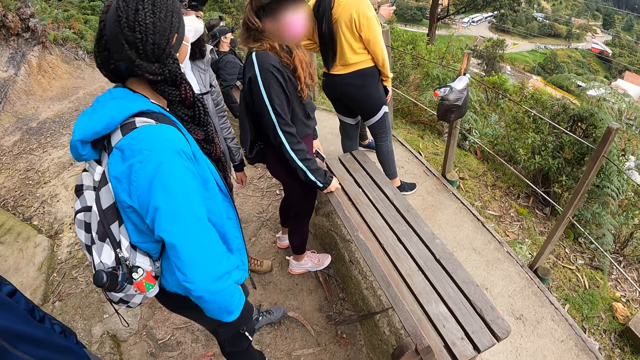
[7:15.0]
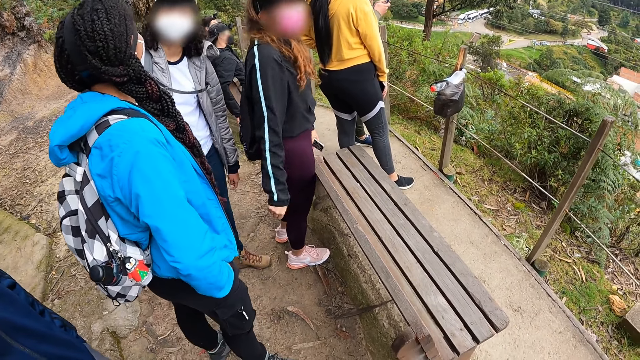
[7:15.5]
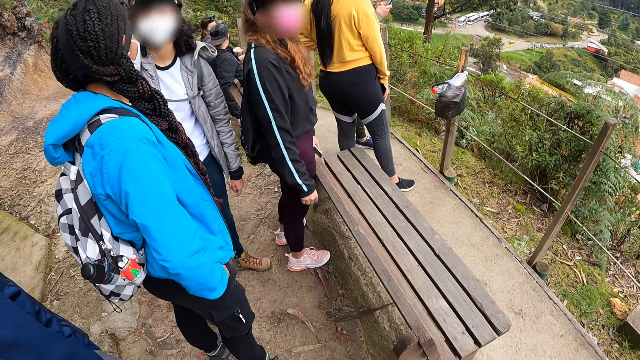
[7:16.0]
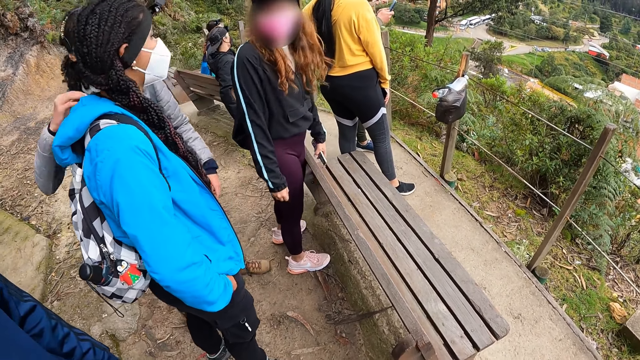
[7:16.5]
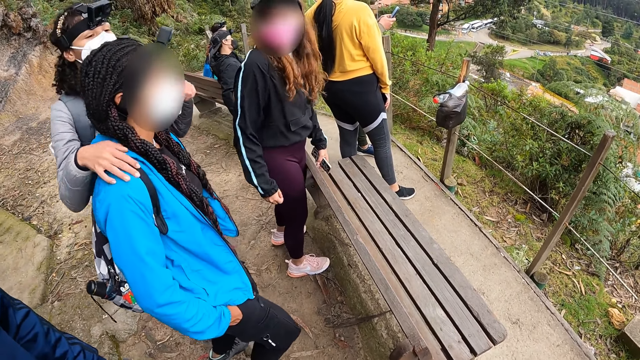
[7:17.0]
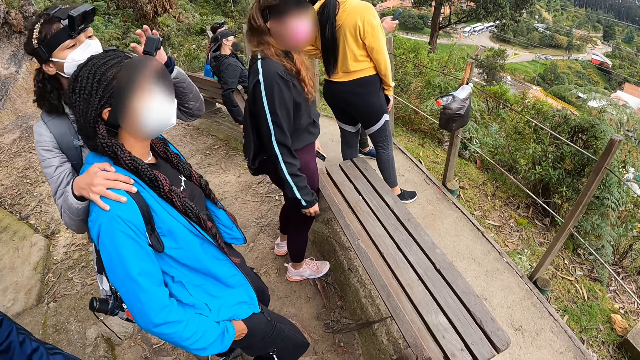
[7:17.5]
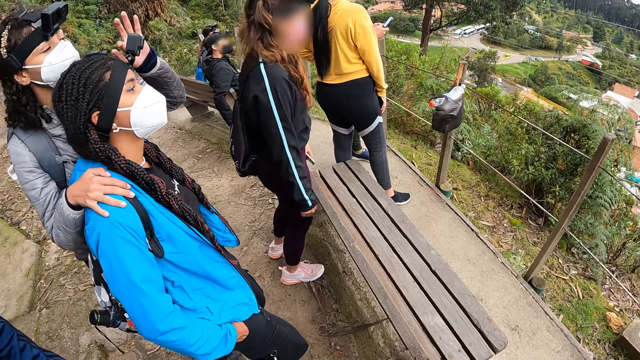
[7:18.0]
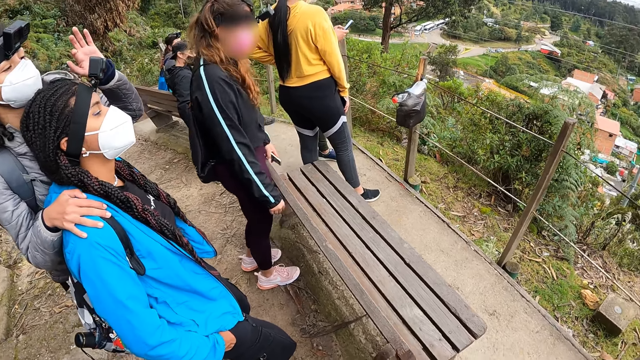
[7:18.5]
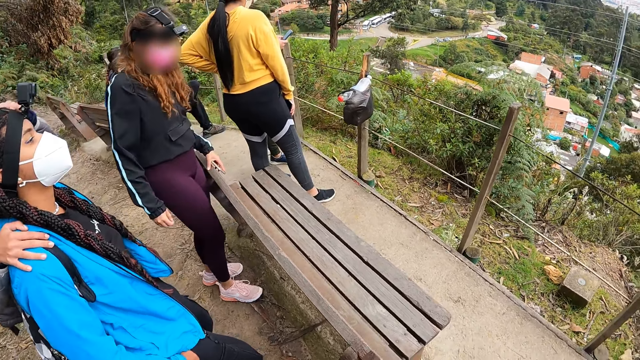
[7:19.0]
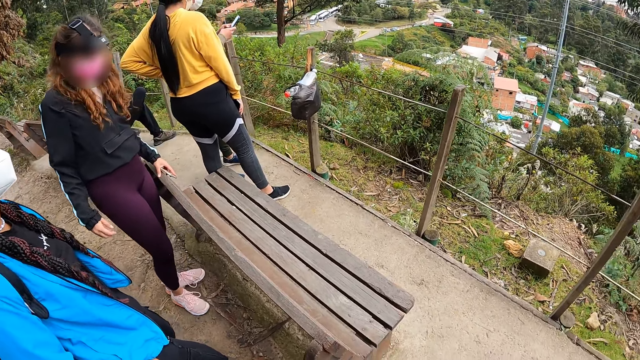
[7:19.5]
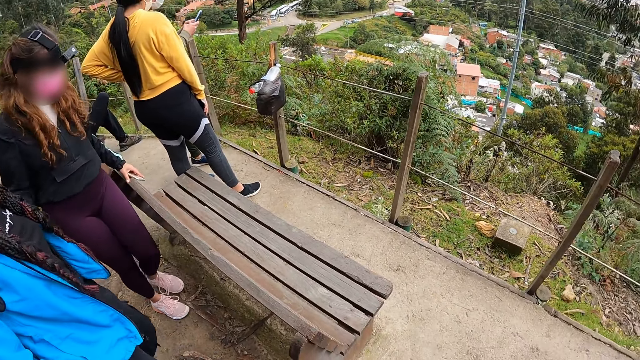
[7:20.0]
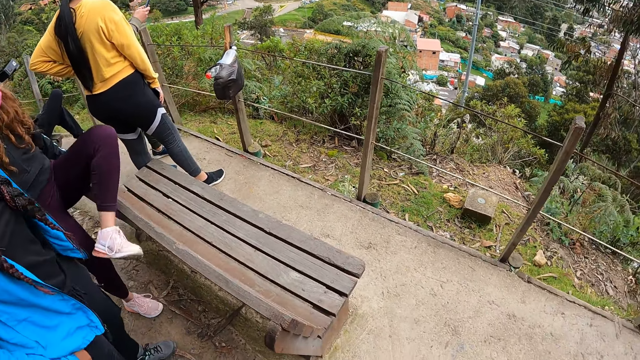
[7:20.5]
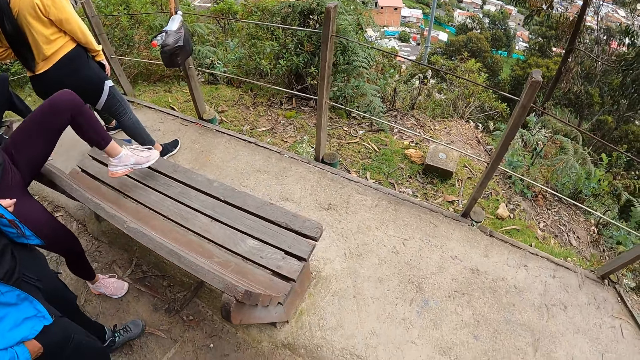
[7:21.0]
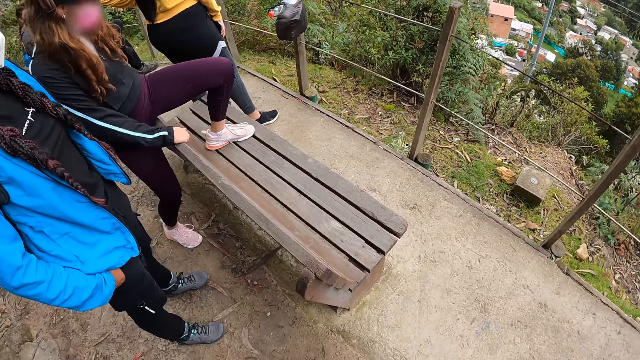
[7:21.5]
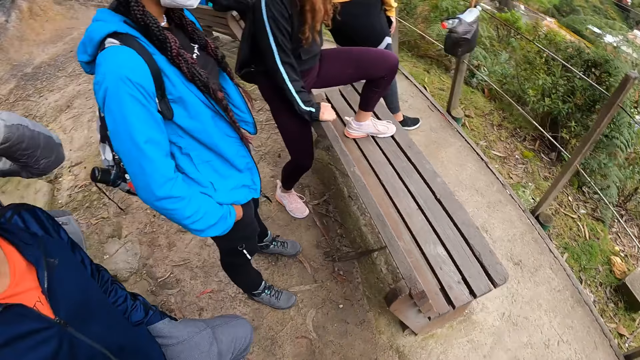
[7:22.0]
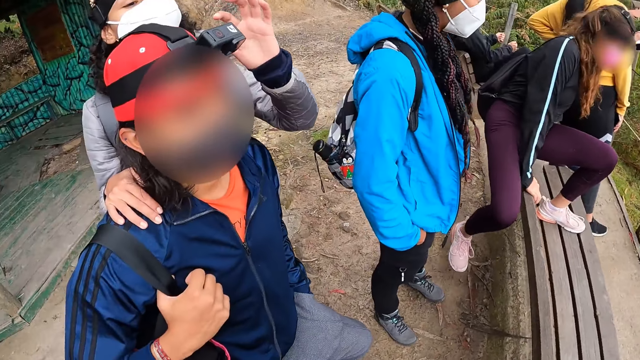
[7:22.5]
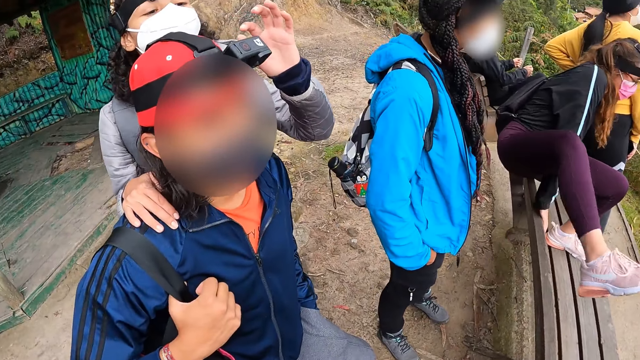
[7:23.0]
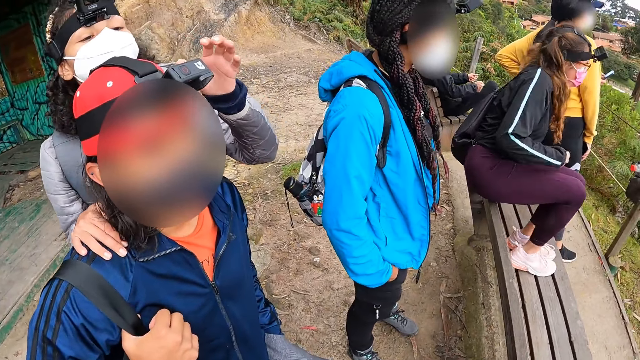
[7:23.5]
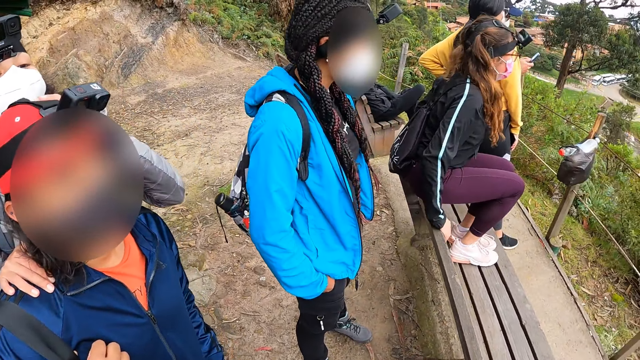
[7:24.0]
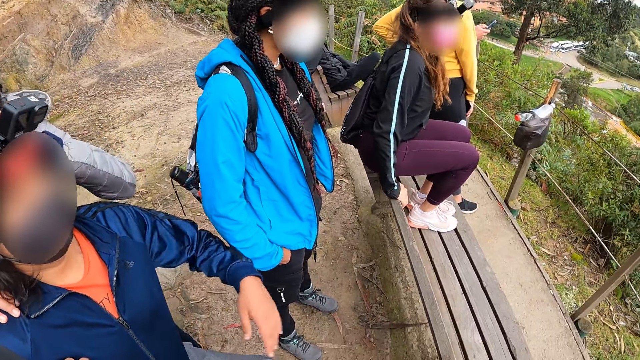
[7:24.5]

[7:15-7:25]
A person interacts with another person. A woman places her right hand on another woman's right shoulder. The first woman sets the camera on a third woman's head with her left index finger. The first person uses the other person's camera. A fourth woman places her left leg on the chair and places her right hand on the chair. A third person climbs on the chair. The first woman places her right hand on a man's right shoulder and sets the camera on the man's head with her left hand. The fourth woman places her right leg on the chair. The first person uses a fourth person's camera. The third person sits on the chair.

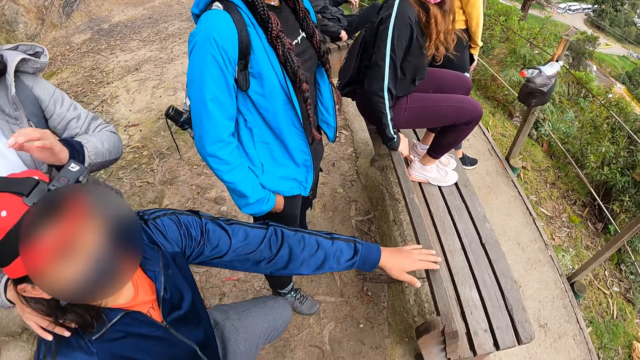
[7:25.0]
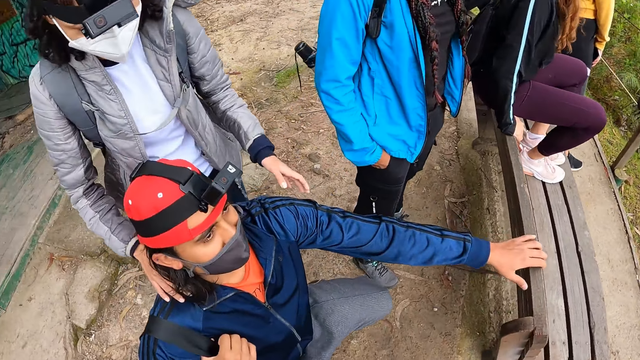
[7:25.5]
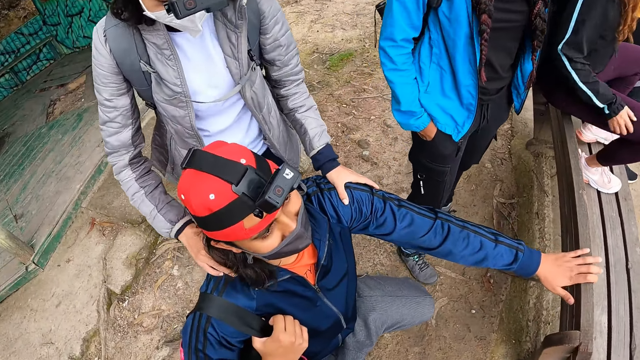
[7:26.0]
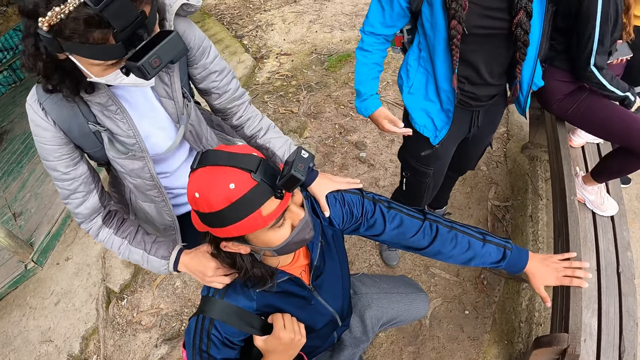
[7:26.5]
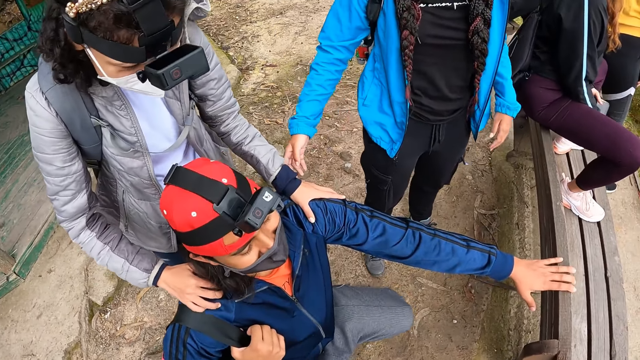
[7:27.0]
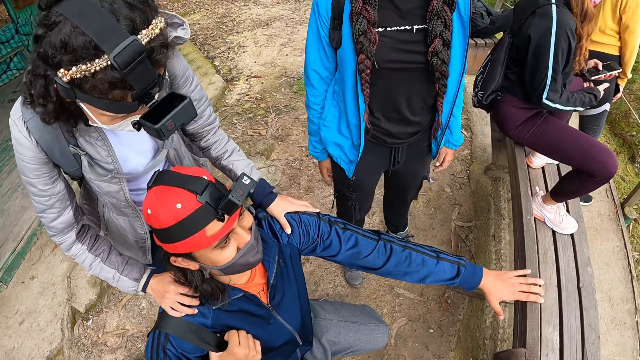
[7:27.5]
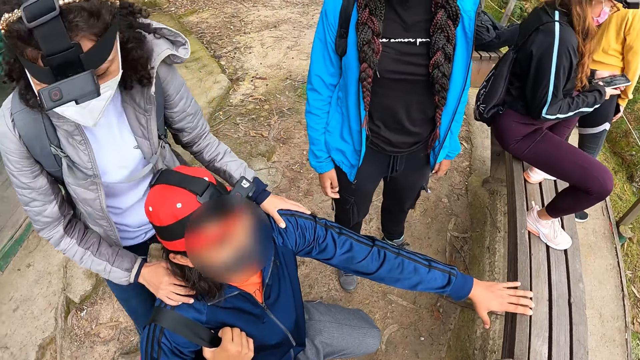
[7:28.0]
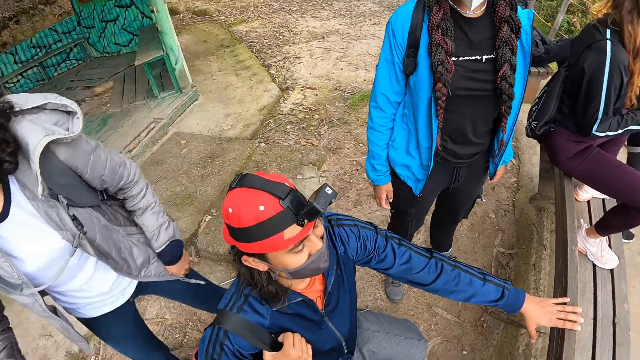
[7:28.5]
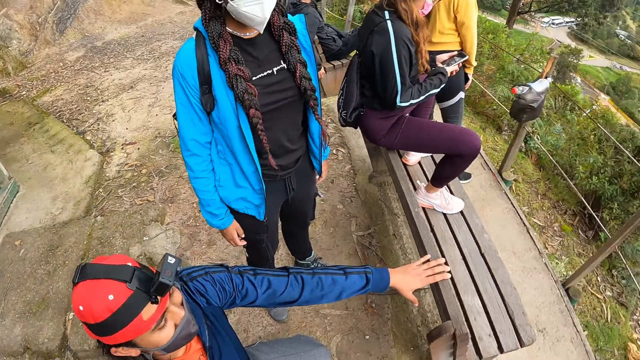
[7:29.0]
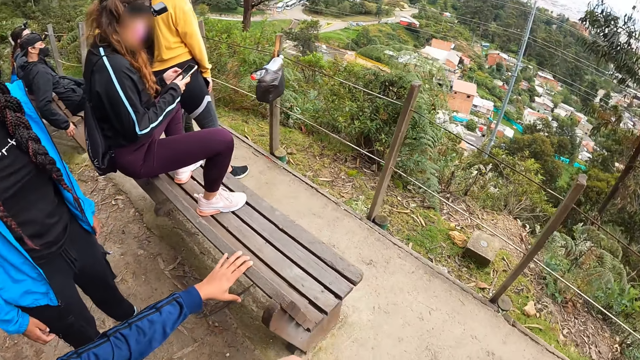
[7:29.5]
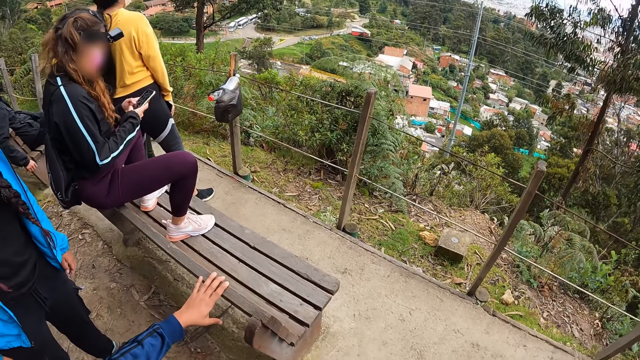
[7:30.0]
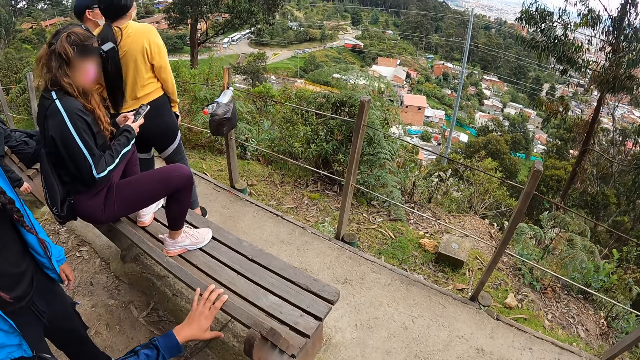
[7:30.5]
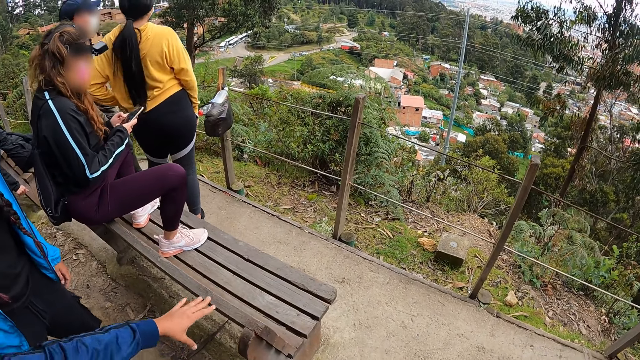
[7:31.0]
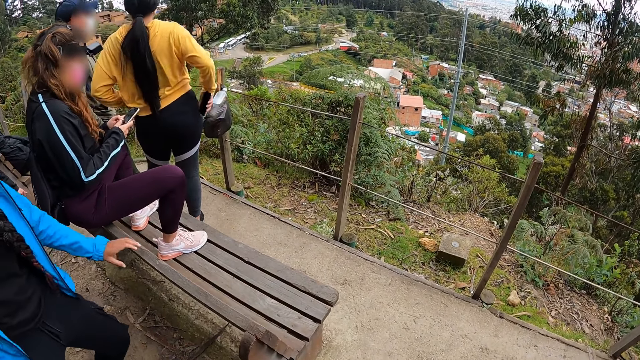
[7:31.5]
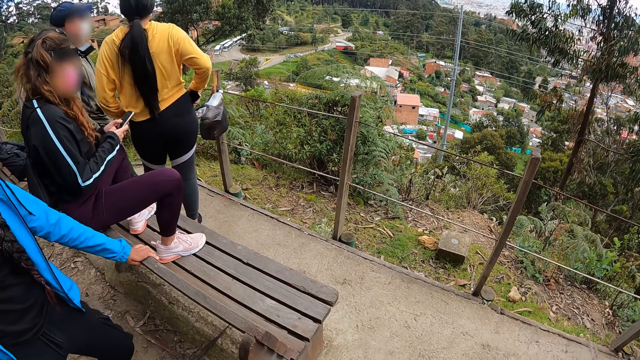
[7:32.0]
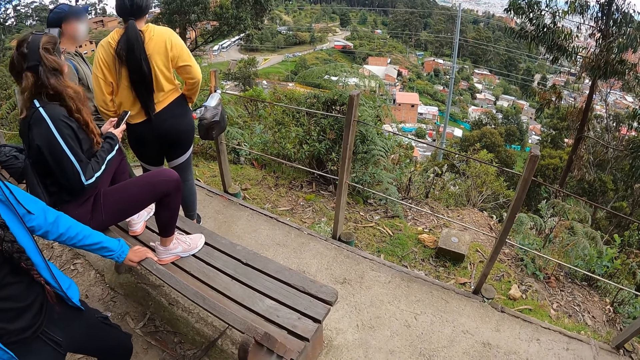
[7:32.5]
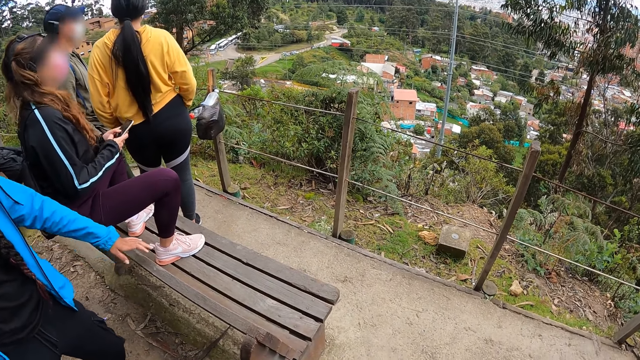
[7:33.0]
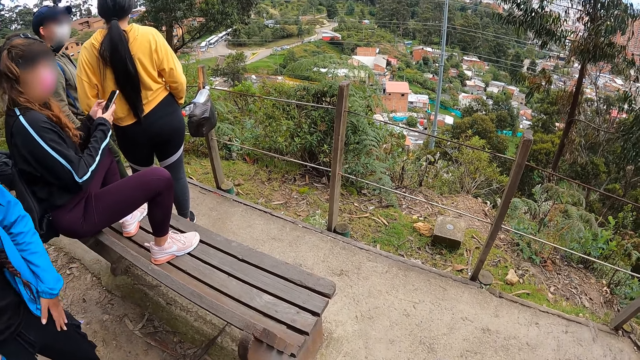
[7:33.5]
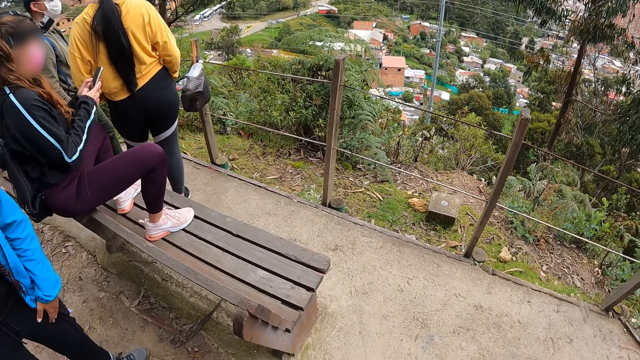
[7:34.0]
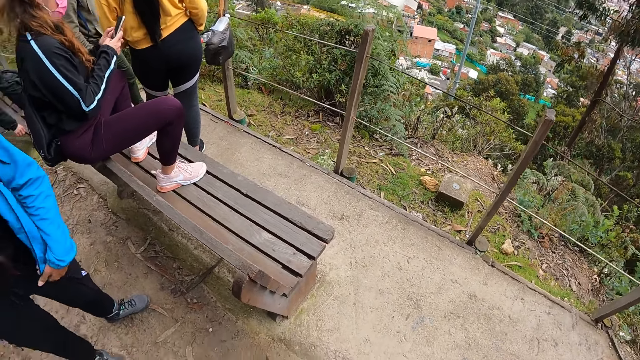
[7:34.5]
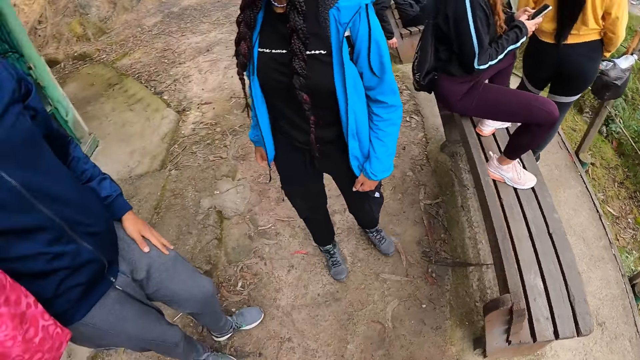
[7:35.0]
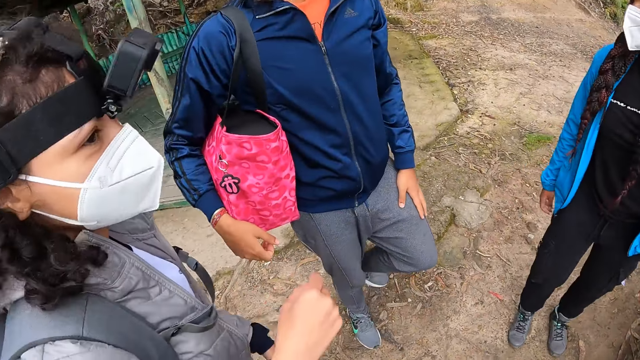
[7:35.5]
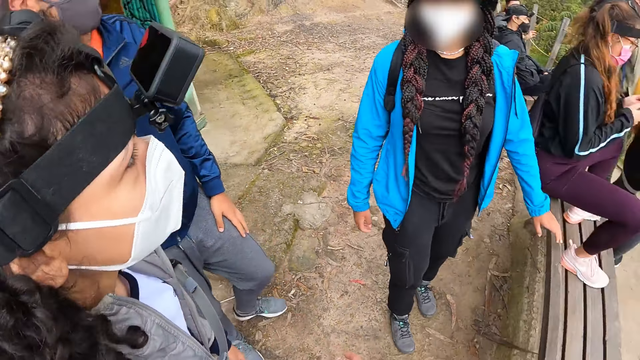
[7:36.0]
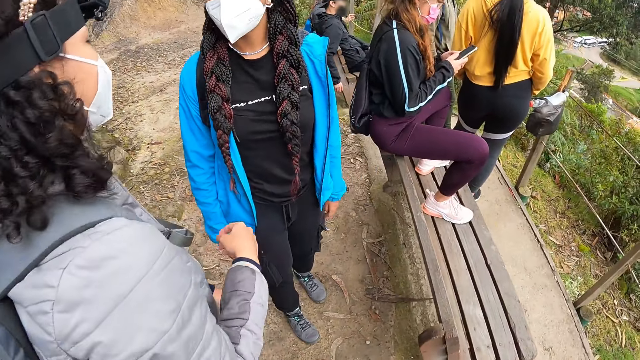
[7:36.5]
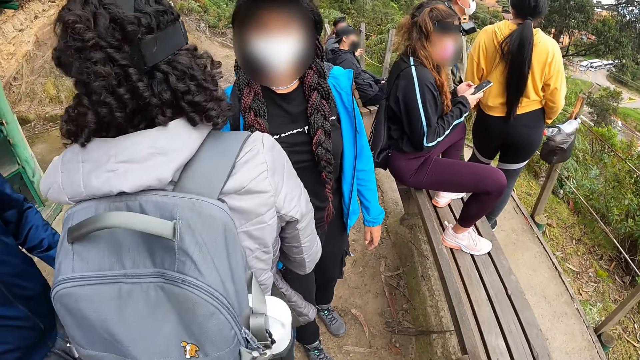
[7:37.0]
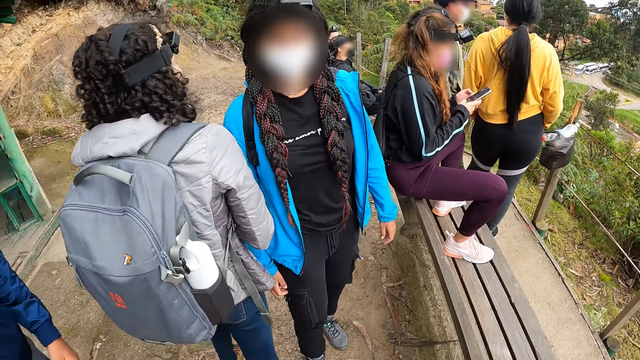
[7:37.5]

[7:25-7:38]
The man places his left hand on the chair and bends. A woman places her left hand on the man's left shoulder. The woman looks at the man's camera. Another woman operates the phone with both hands. The first woman walks away. The camera wearer stares around. The second woman uses the phone. A third woman places her left hand on the chair. A person puts the phone in the pocket. The second woman uses the phone. The camera wearer stares around. The first woman walks.
